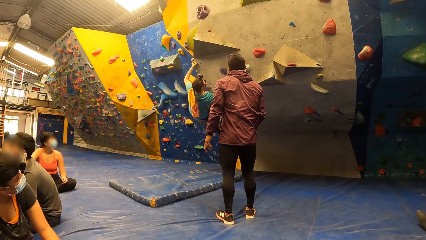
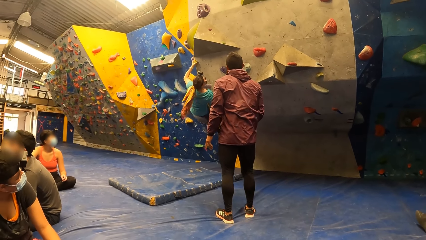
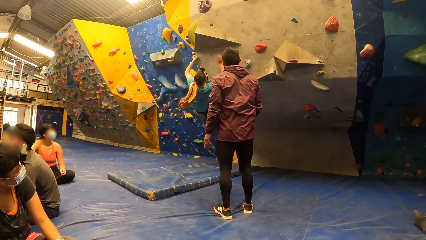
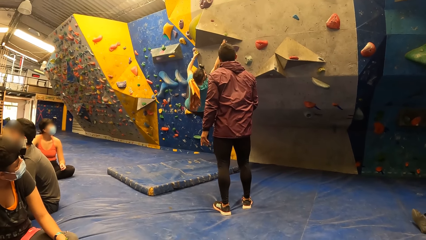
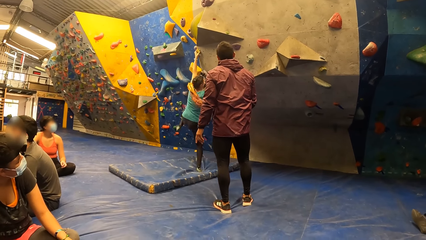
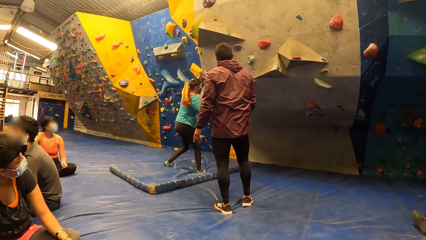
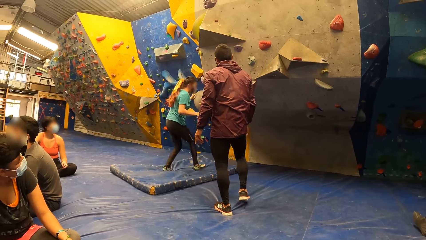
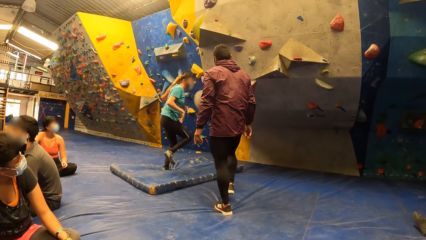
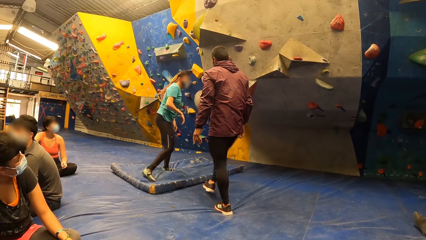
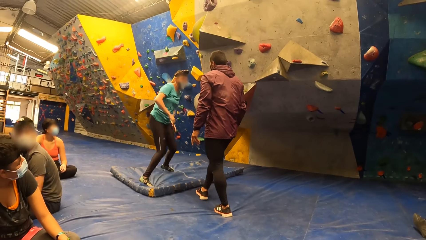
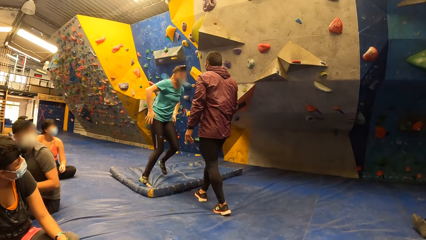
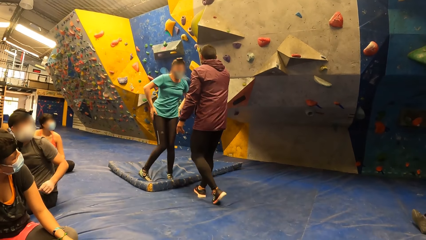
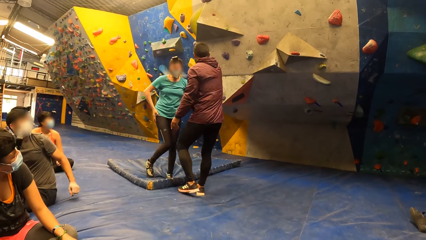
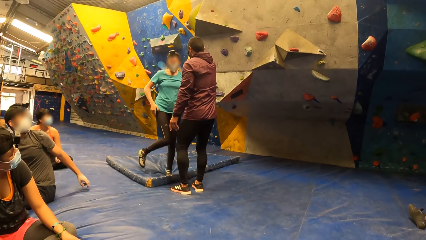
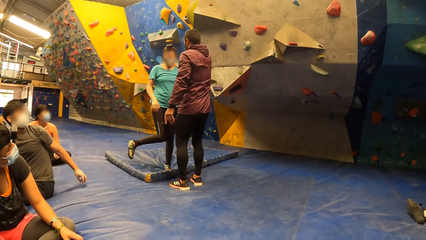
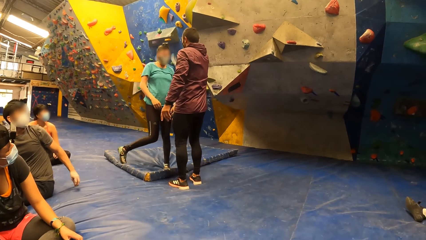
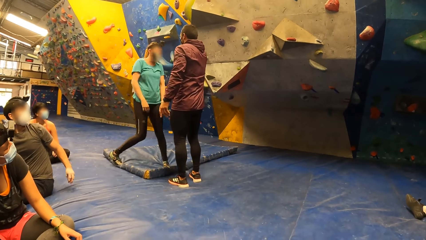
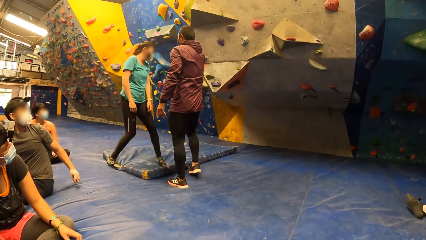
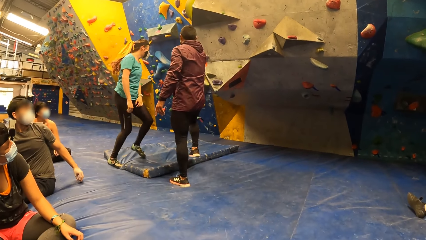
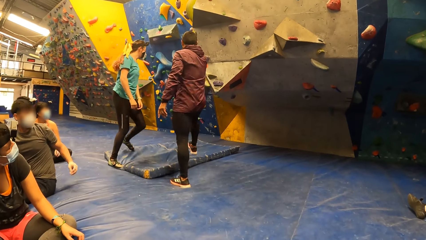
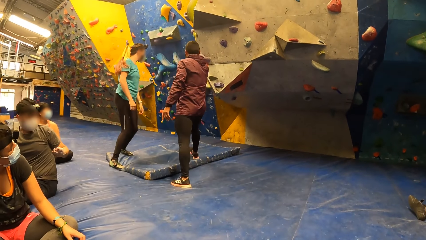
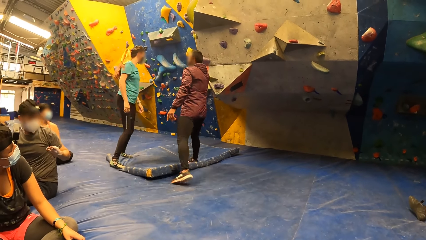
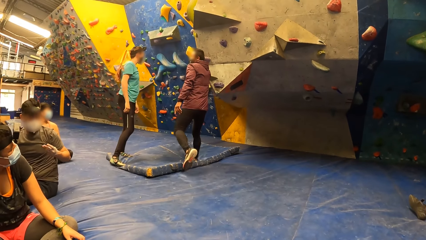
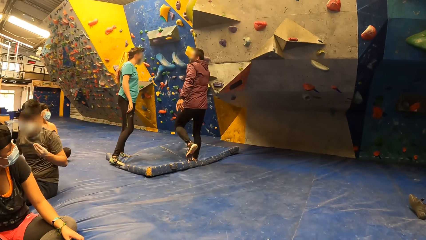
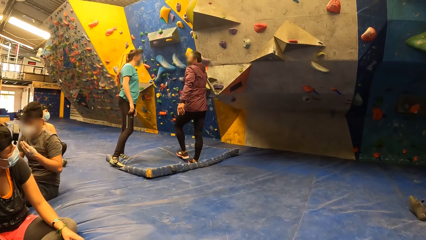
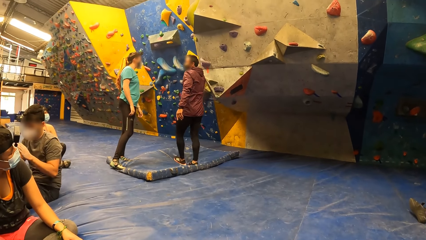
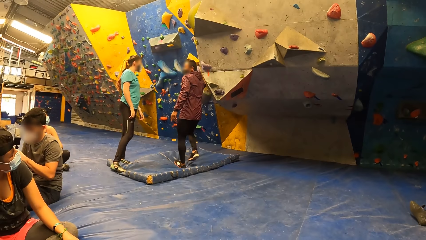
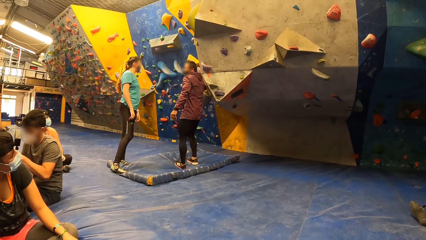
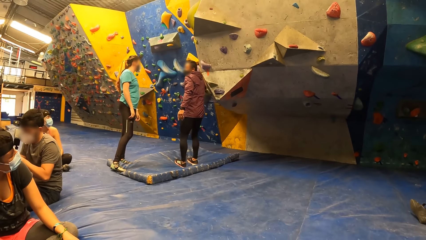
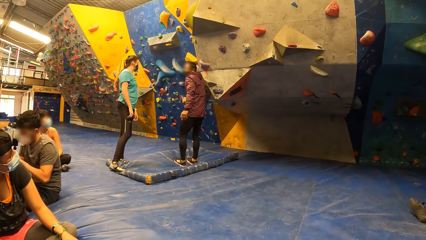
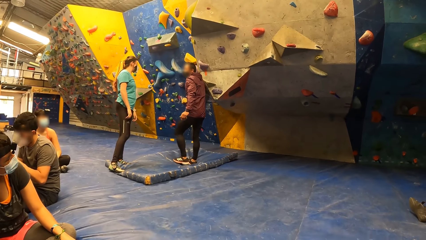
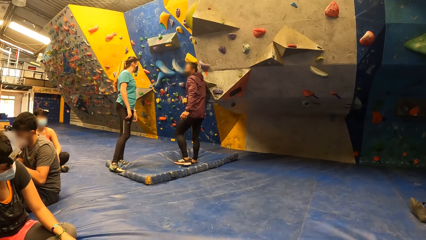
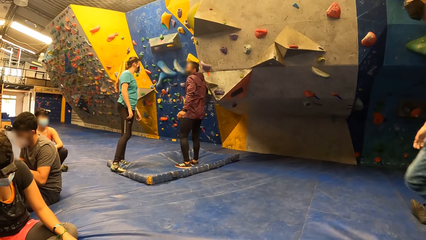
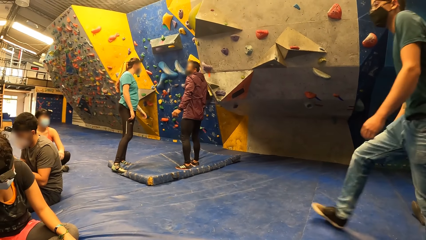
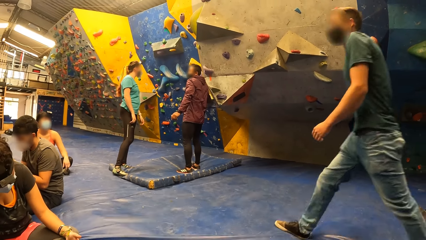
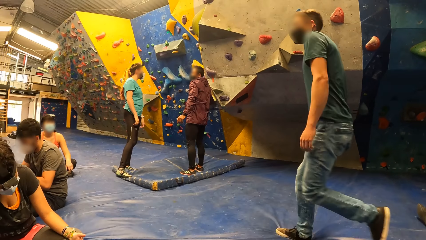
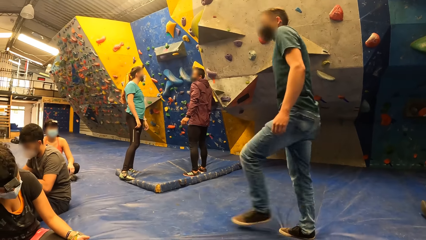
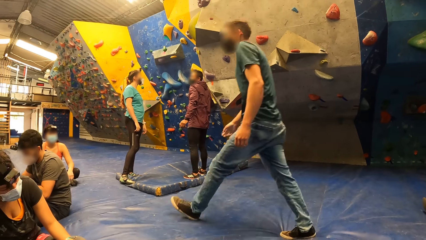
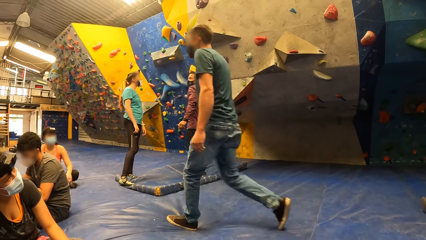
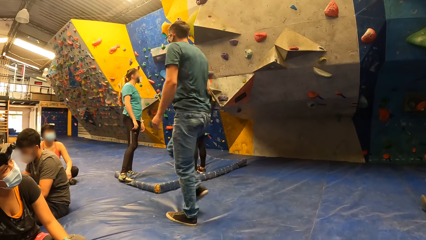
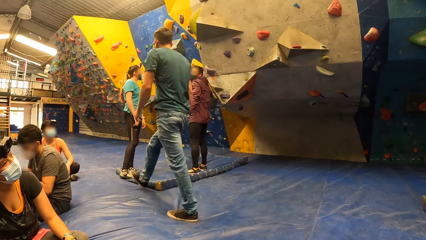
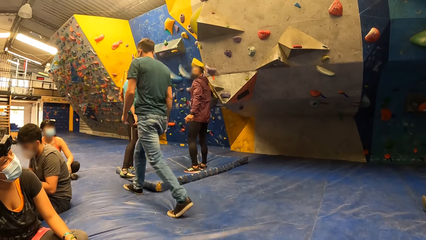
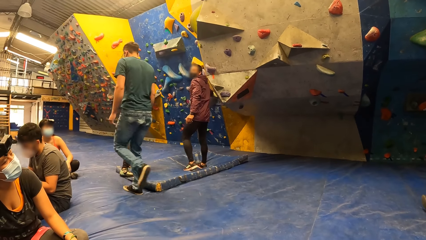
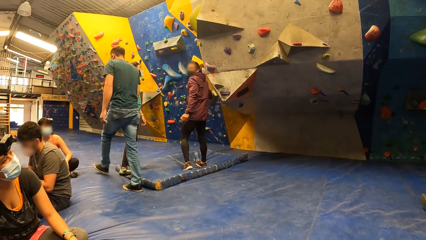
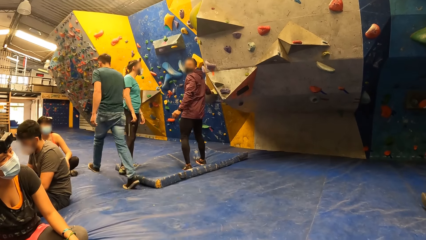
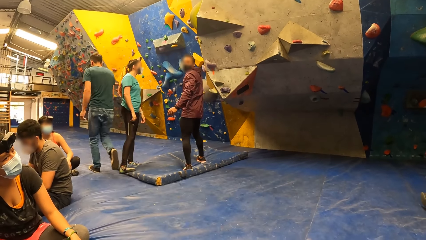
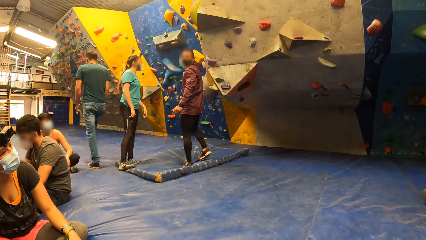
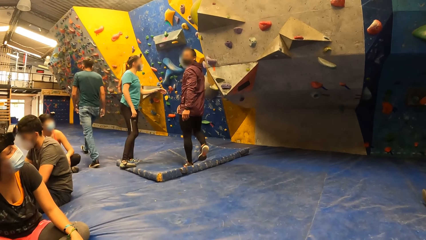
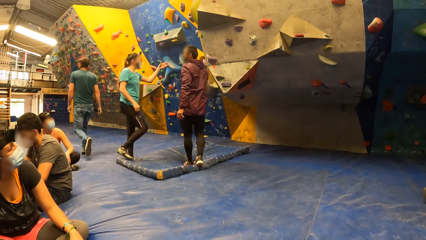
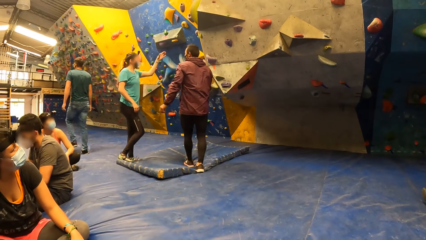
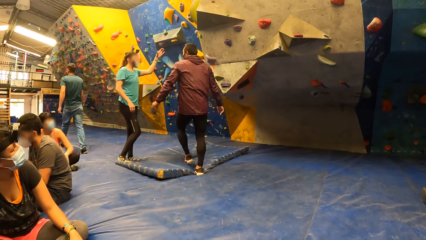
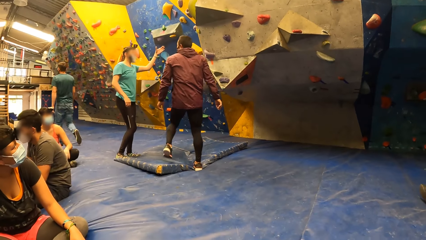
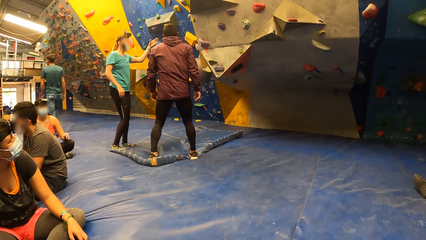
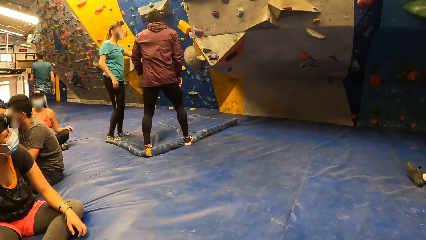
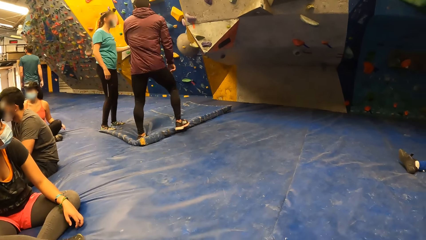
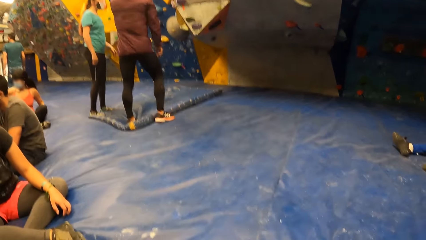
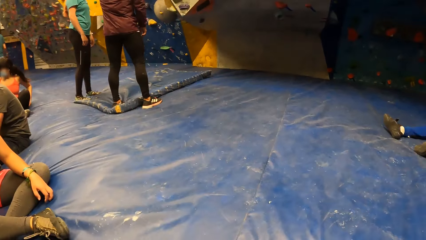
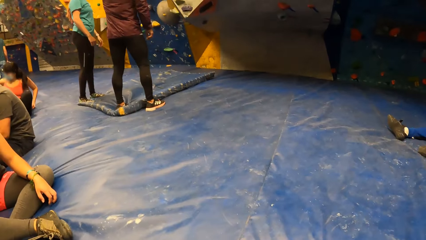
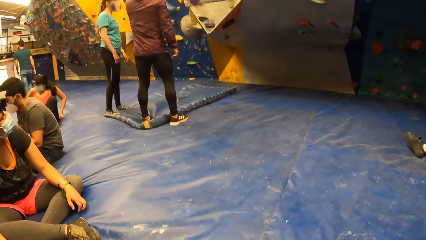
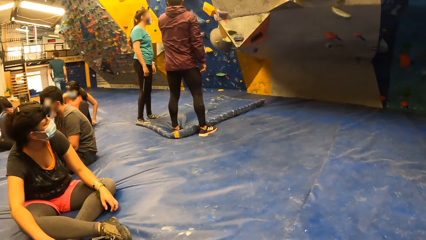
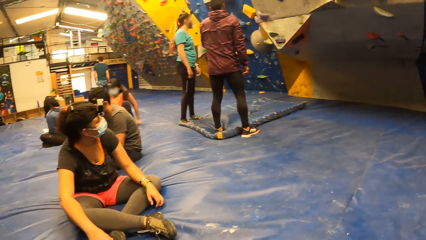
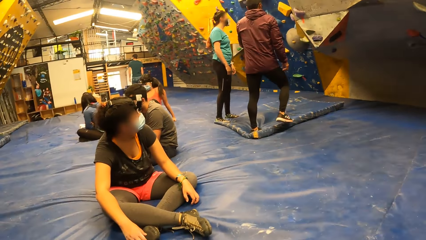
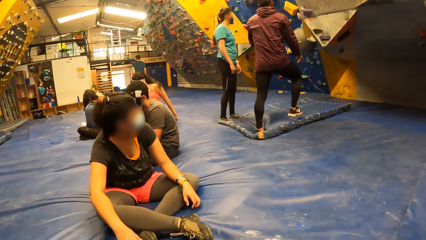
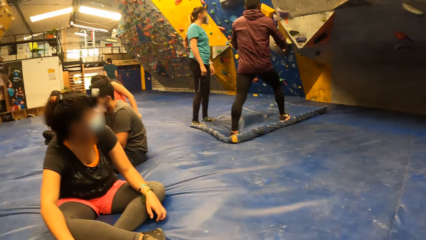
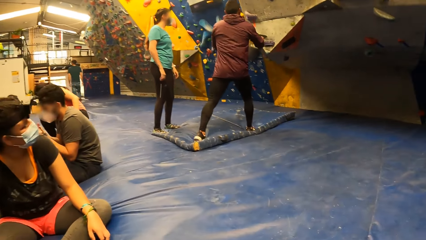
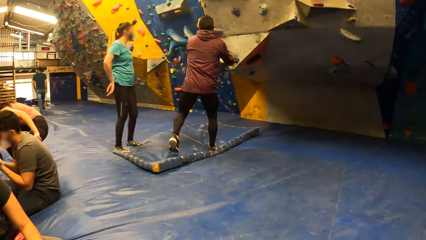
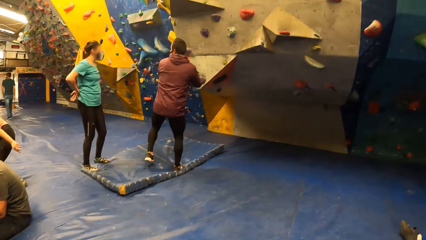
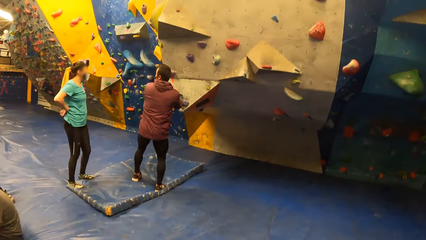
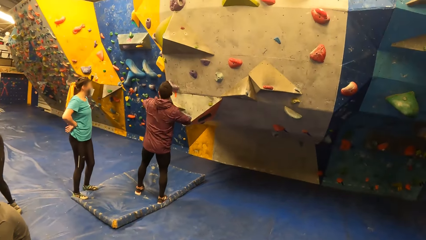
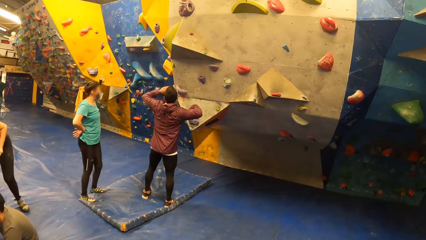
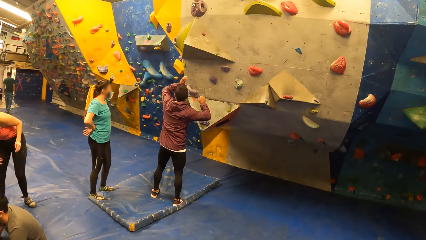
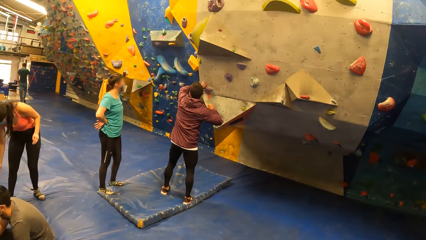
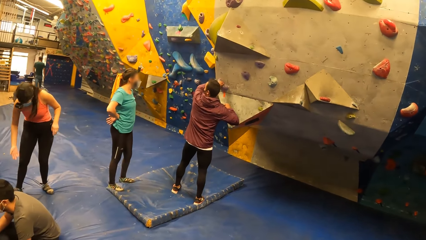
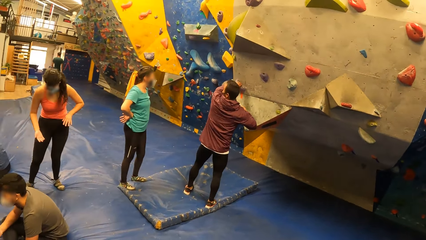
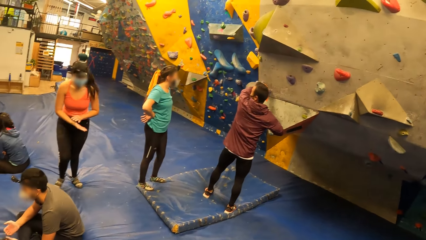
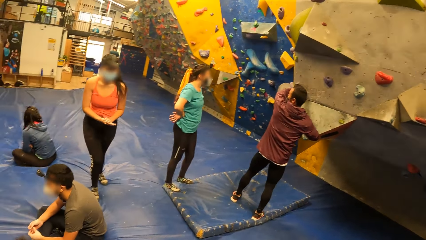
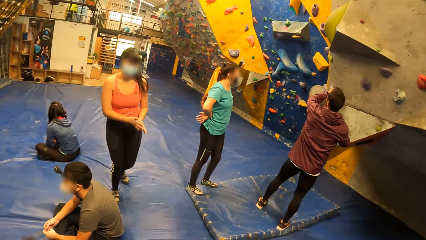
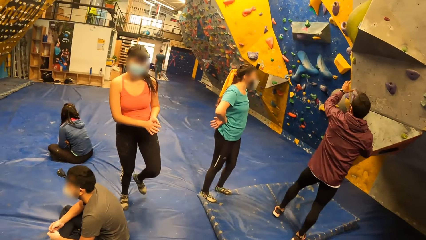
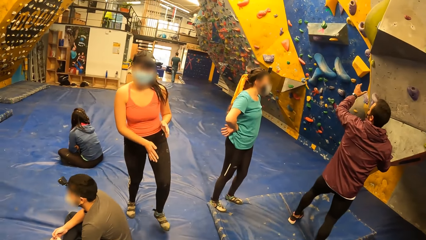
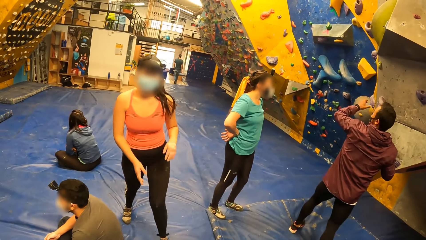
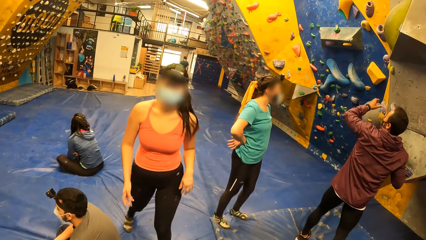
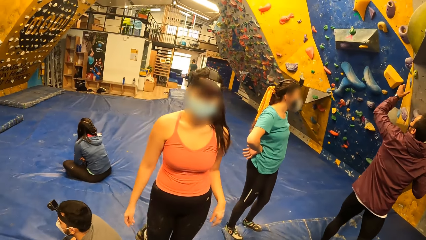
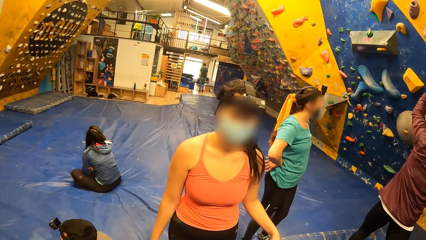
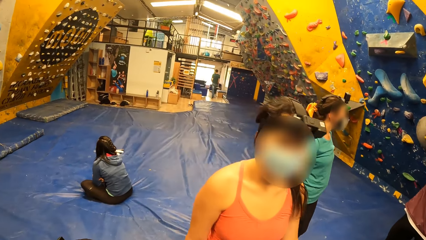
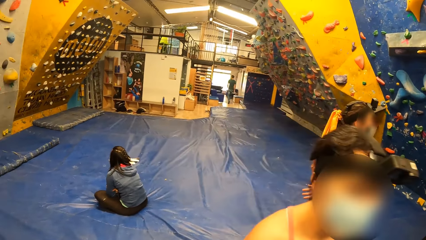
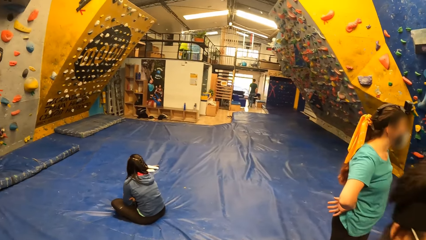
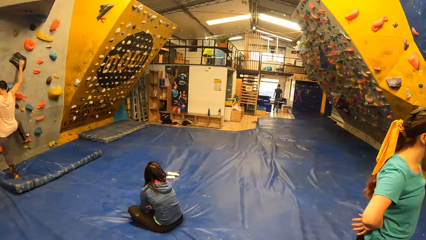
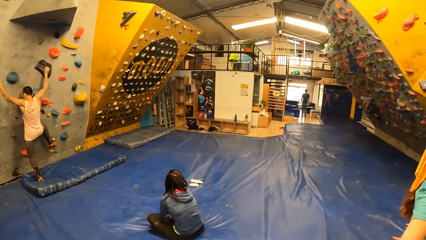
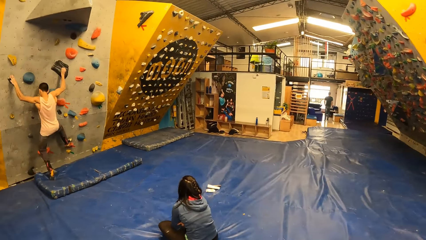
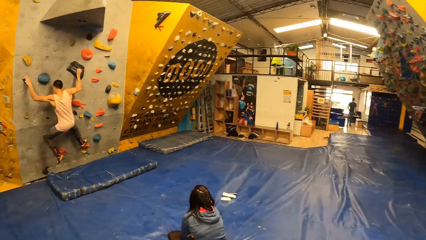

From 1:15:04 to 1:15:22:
The person jumps on the floor and wipes hands on the trousers. Another person touches a hold on the wall. The first person lifts a hand. The camera wearer looks around. The other person touches holds on the wall. A third person wipes hands. The camera wearer looks around.
